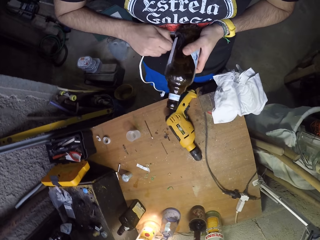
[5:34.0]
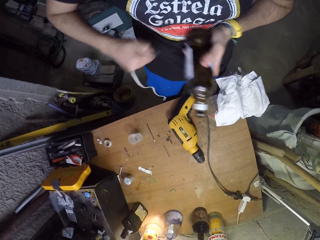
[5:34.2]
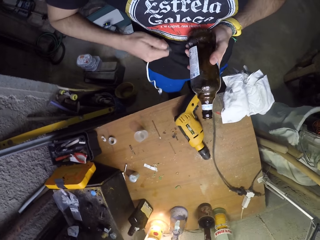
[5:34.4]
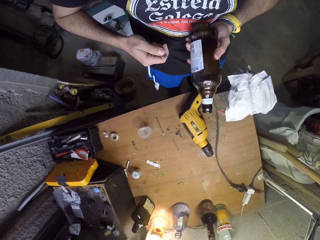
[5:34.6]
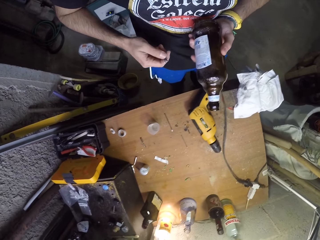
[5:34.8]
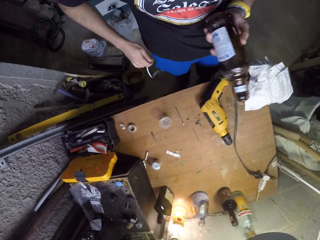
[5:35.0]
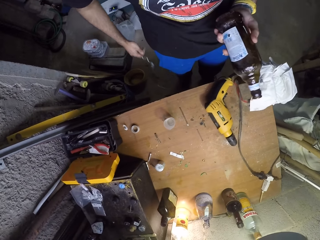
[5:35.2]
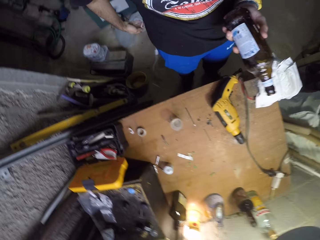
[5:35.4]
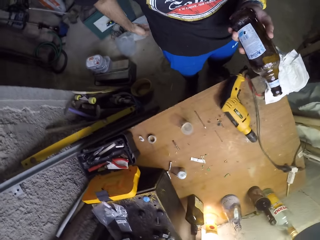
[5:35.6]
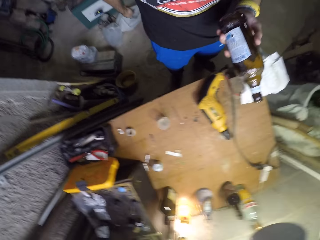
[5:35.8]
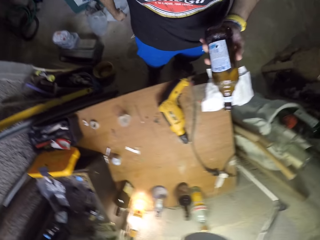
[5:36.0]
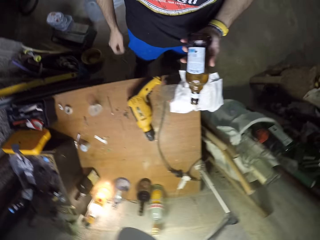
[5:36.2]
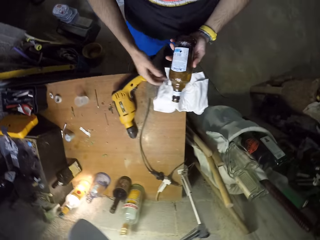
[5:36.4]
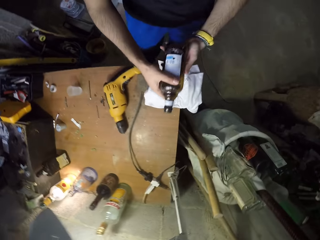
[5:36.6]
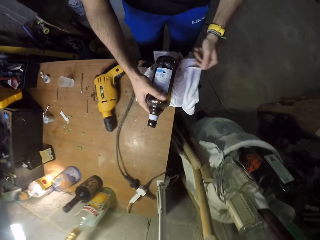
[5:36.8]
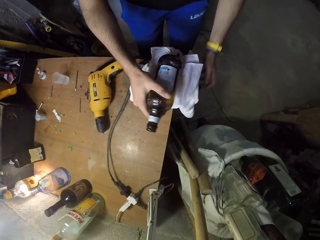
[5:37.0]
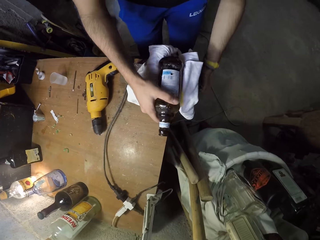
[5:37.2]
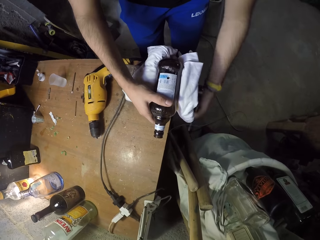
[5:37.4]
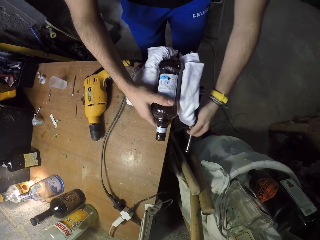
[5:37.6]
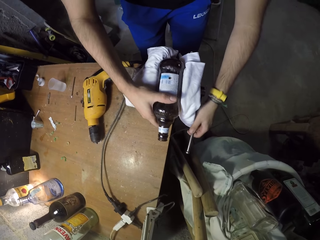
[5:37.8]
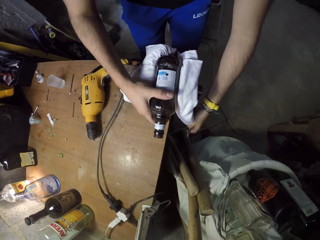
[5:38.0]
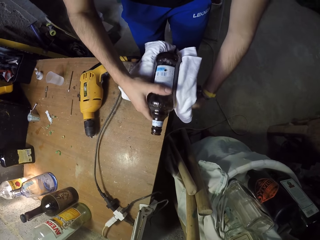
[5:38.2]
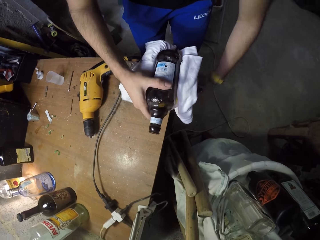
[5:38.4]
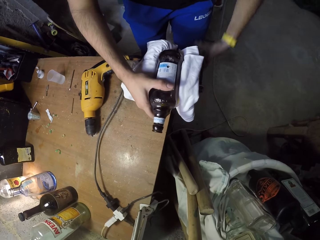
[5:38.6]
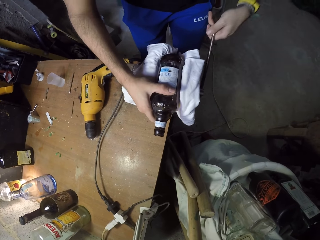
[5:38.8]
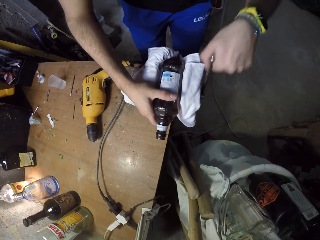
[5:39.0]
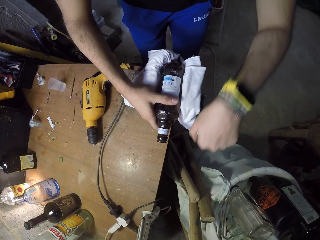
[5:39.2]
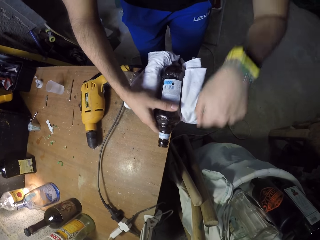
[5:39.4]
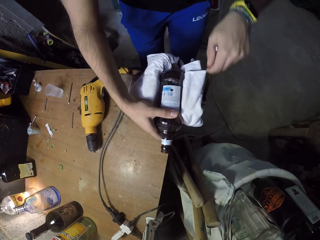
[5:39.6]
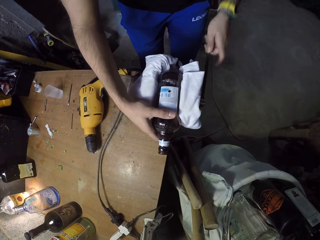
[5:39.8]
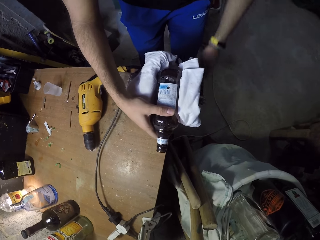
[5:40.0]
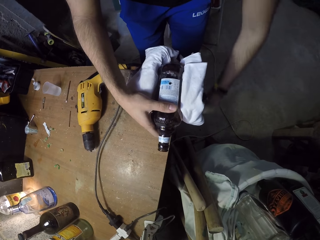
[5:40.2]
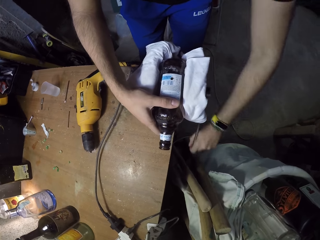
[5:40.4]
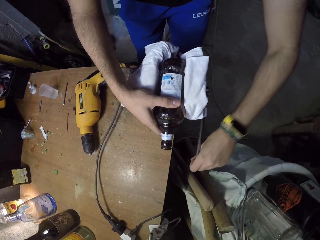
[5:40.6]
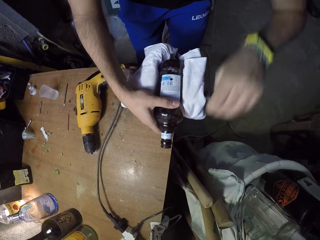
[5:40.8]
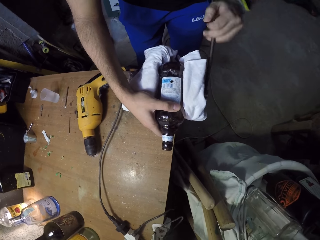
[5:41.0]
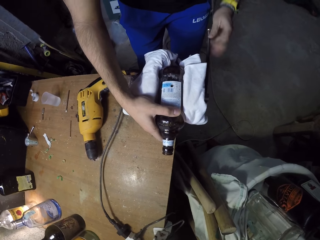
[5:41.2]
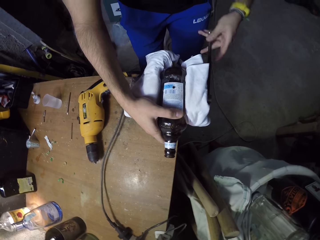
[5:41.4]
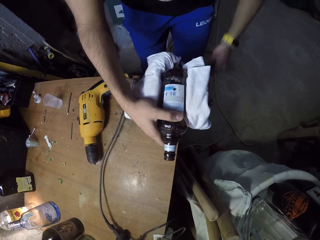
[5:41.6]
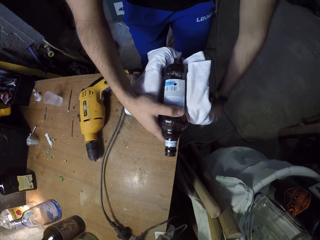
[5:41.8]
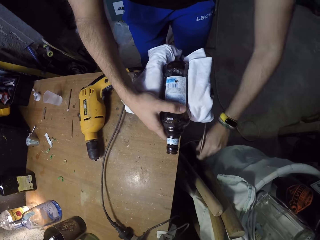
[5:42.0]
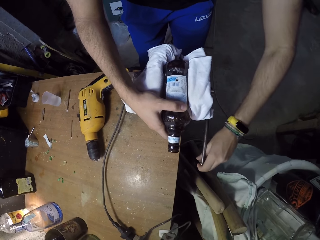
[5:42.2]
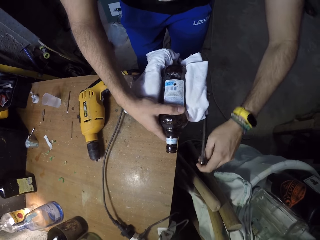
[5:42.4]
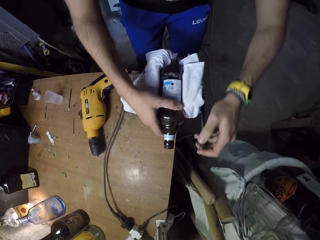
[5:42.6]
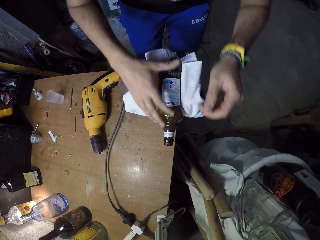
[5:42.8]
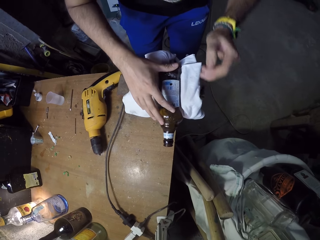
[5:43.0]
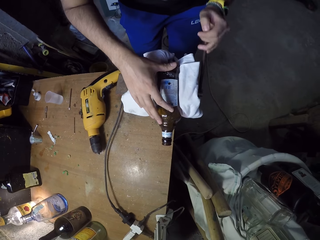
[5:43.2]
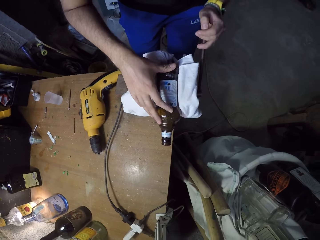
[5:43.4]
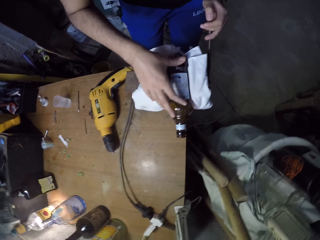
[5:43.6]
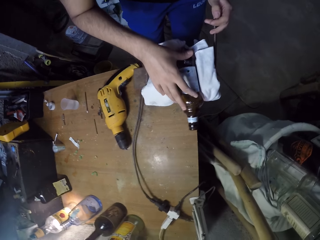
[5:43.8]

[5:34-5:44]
The camera wearer removes the wire from the bottle with his right hand. He stops fixing the cable. He drops the wire on the ground with his right hand. He fixes the bottle on the table.

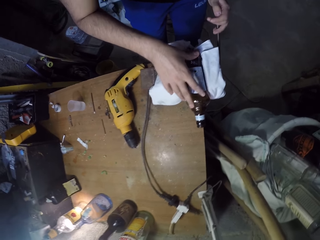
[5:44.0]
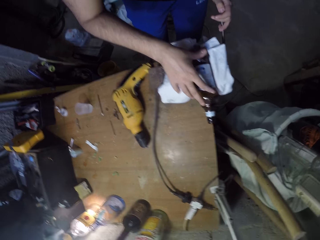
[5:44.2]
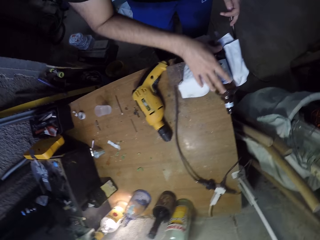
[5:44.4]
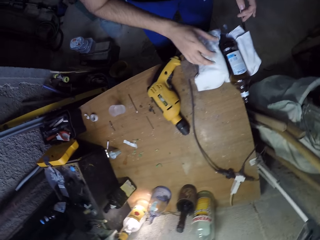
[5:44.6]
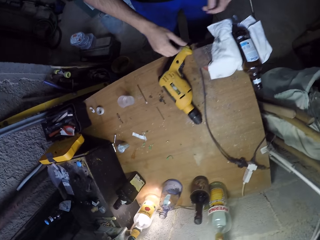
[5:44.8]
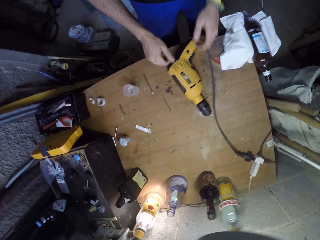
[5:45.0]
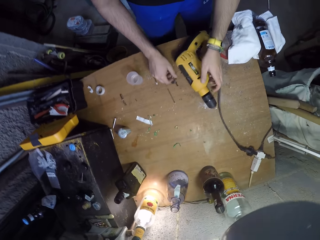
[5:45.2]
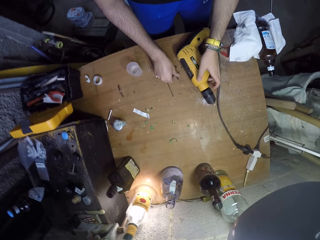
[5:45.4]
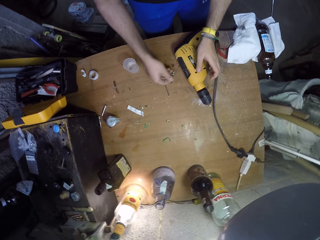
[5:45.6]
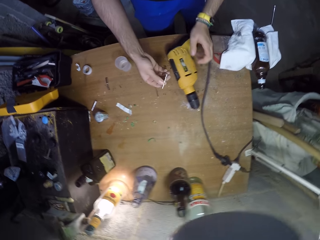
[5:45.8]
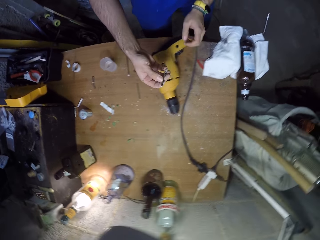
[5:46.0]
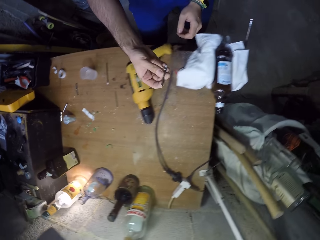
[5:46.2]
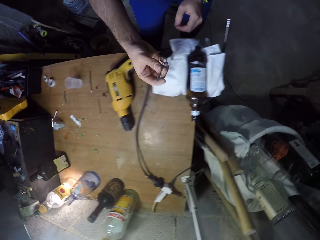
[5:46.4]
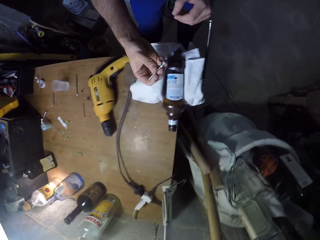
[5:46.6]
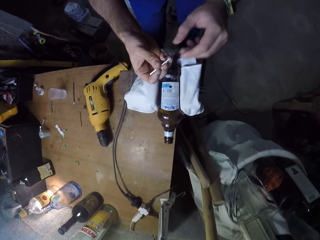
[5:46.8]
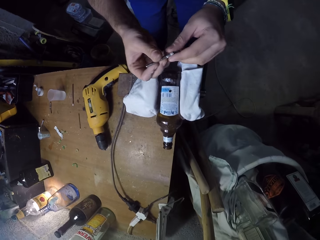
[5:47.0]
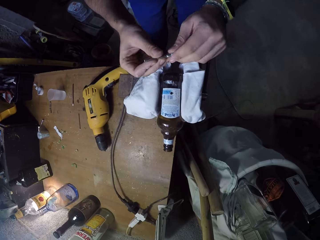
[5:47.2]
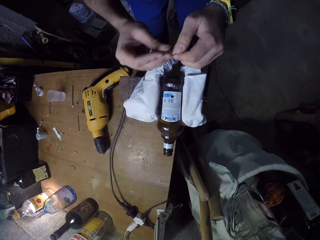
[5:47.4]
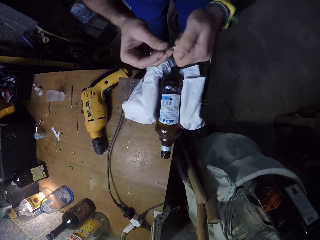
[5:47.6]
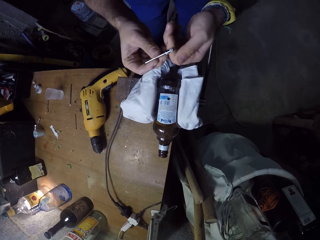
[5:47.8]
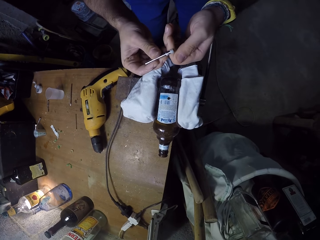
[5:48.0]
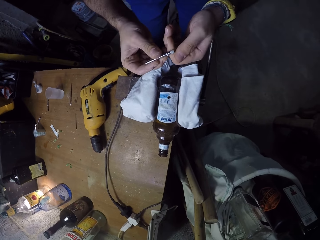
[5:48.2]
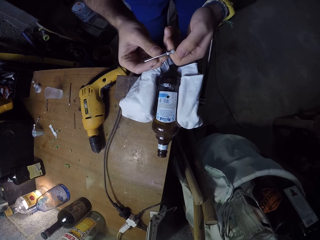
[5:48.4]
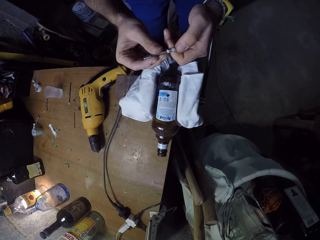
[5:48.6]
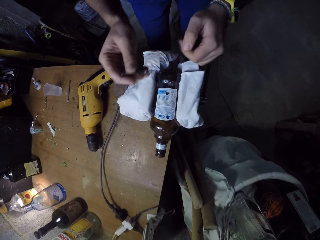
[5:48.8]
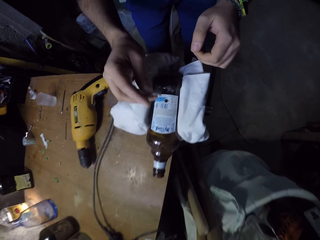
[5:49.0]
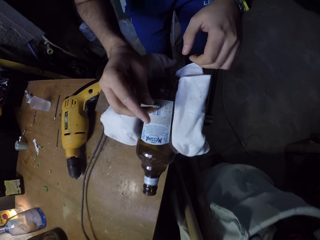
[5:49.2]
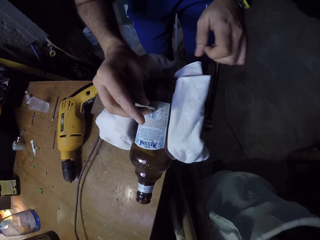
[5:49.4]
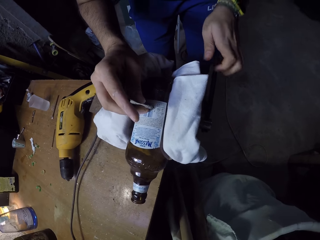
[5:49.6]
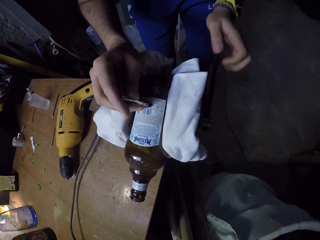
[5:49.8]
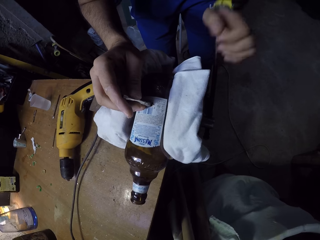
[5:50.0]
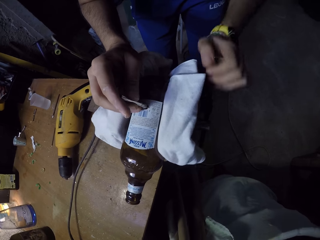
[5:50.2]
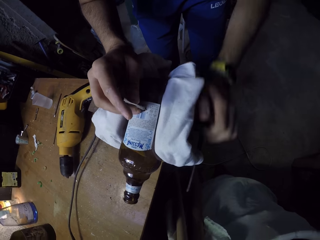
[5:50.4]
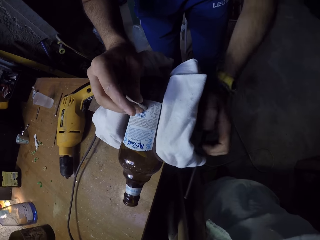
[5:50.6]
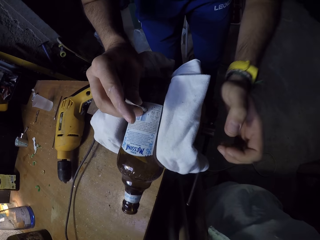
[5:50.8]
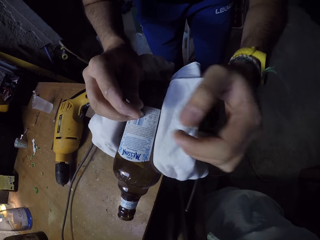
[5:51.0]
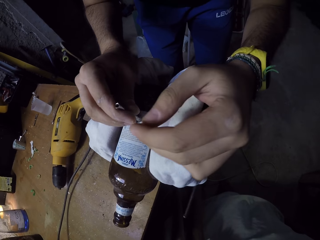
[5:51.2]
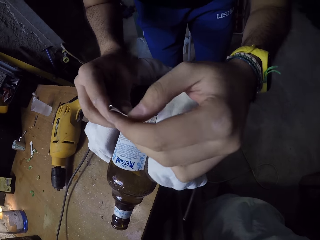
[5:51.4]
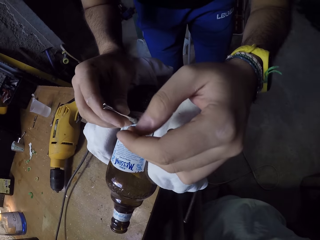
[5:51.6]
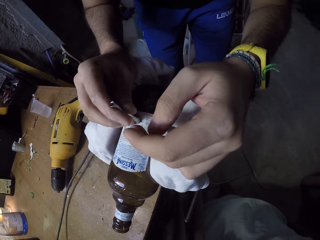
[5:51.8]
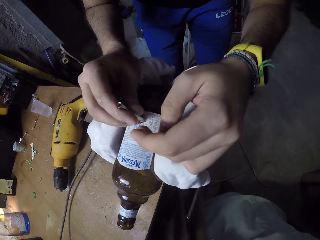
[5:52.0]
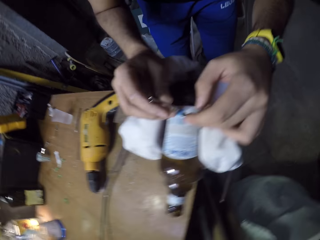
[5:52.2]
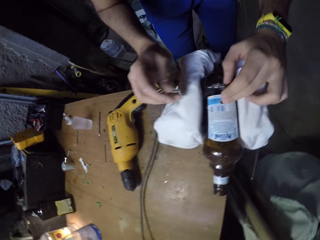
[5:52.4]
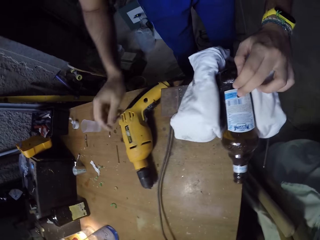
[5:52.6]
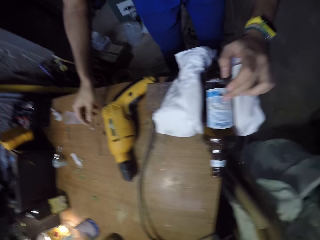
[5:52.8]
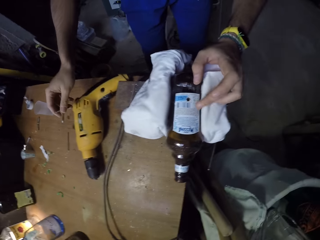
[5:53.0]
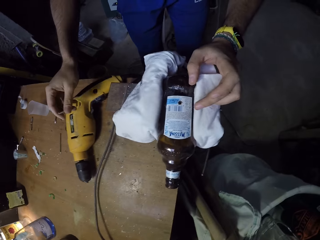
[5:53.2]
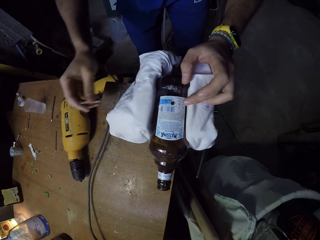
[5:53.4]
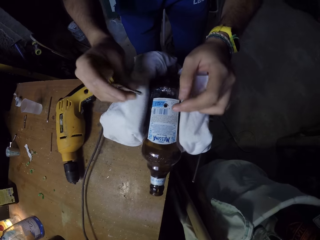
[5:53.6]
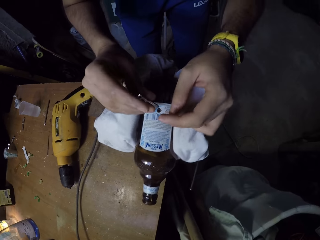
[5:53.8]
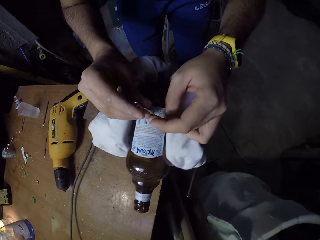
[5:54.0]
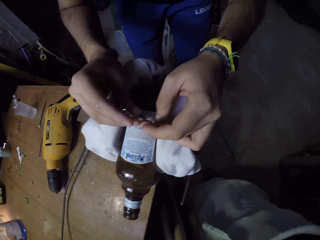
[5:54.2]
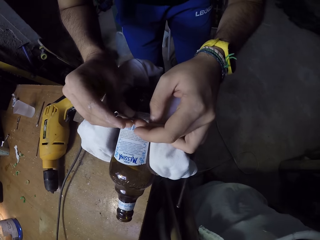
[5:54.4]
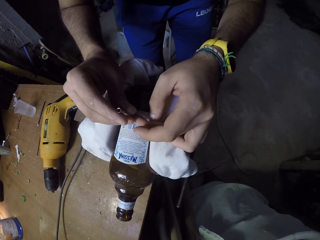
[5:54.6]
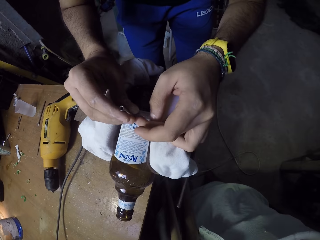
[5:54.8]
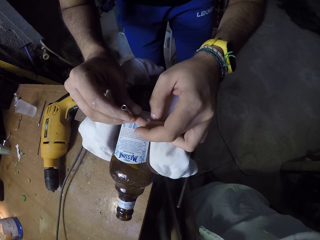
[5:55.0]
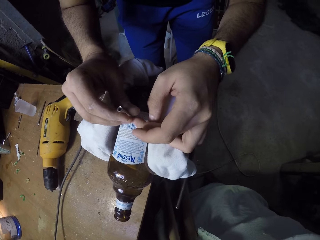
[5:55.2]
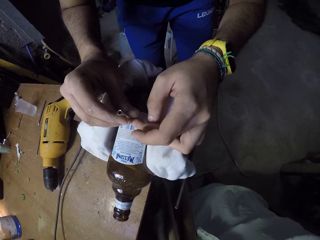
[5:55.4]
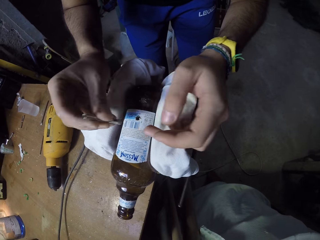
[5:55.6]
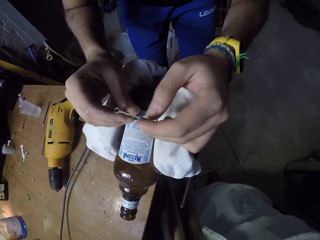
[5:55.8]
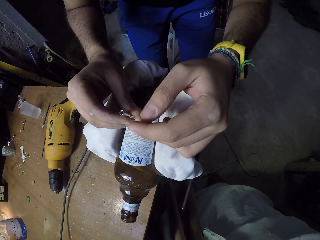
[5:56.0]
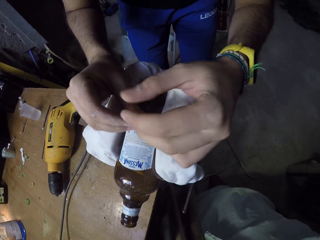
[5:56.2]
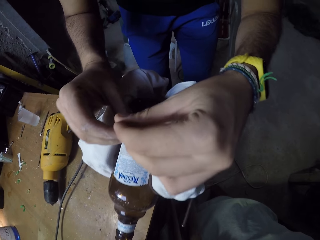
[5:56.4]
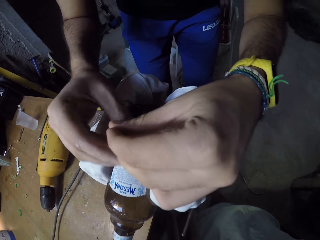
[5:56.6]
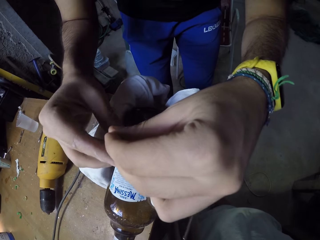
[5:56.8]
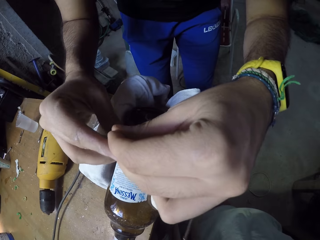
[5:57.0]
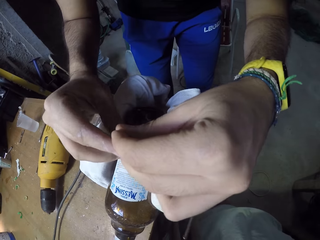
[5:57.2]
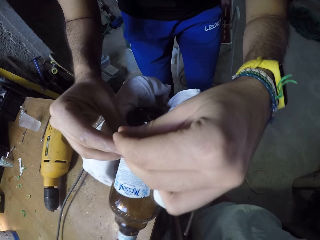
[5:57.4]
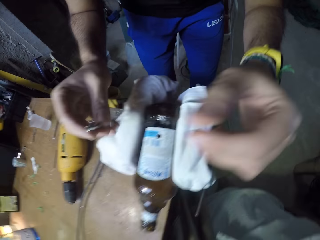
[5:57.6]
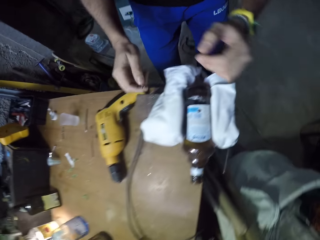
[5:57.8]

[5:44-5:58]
The camera wearer carries the needle of the drill with his right hand. He puts the needle into the bottle with his right hand. He drops the needle on the table with his right hand. He puts the needle into the bottle with his right hand.
